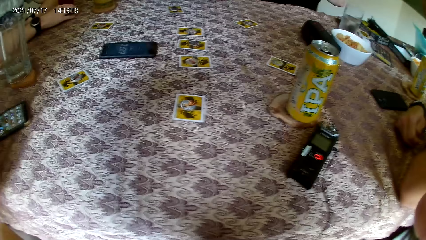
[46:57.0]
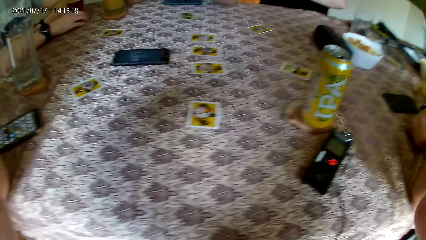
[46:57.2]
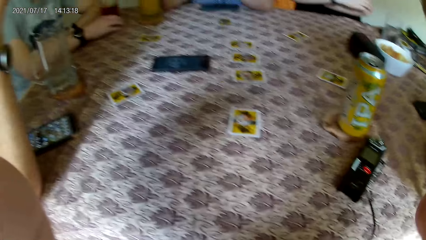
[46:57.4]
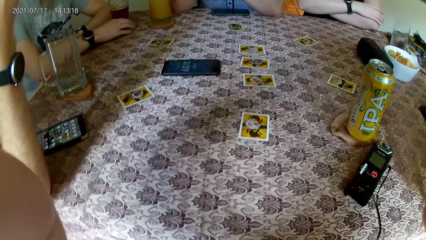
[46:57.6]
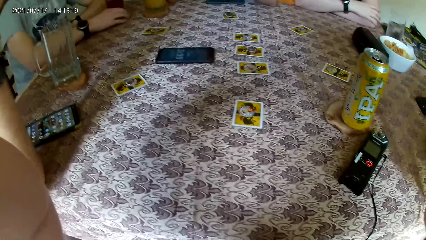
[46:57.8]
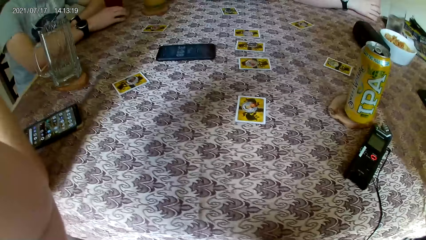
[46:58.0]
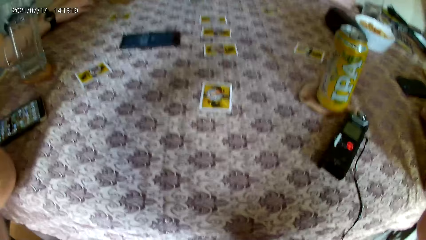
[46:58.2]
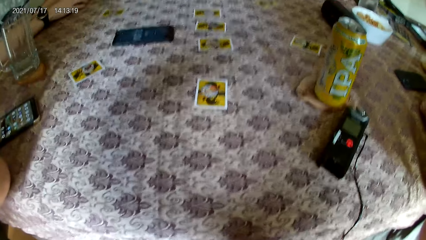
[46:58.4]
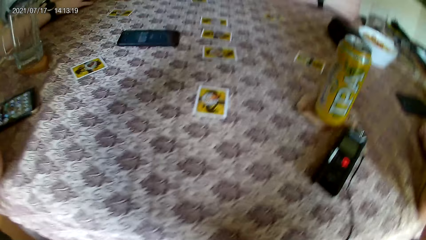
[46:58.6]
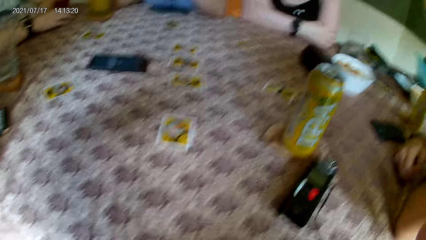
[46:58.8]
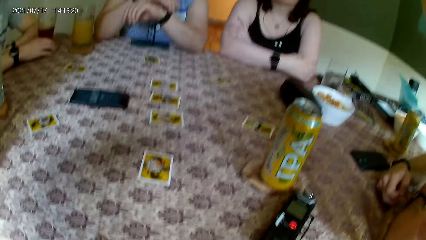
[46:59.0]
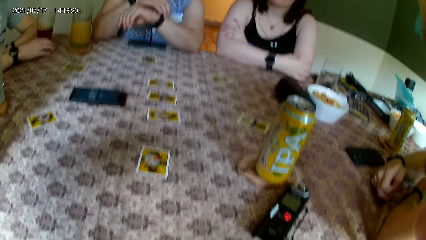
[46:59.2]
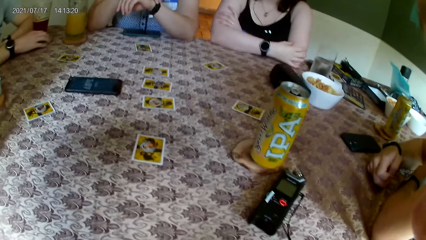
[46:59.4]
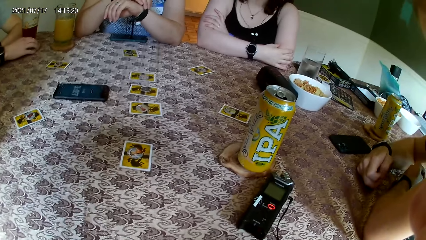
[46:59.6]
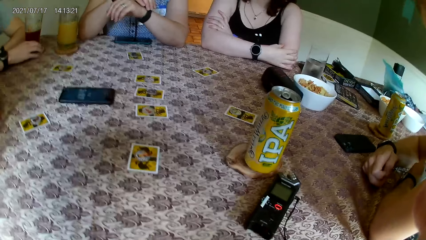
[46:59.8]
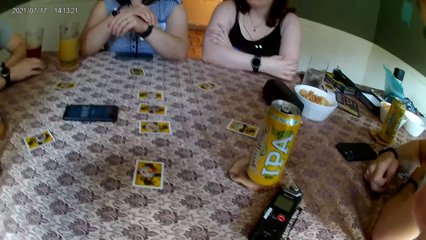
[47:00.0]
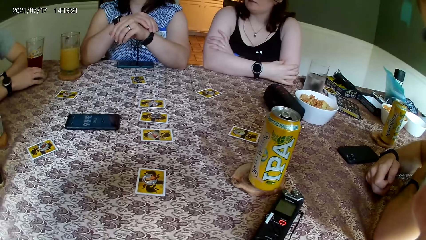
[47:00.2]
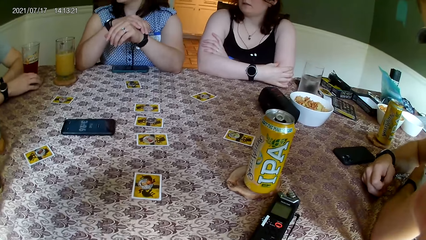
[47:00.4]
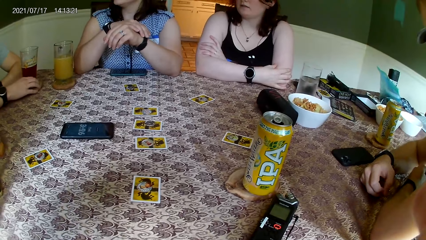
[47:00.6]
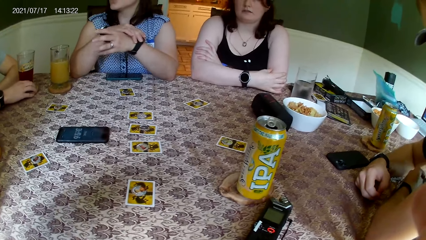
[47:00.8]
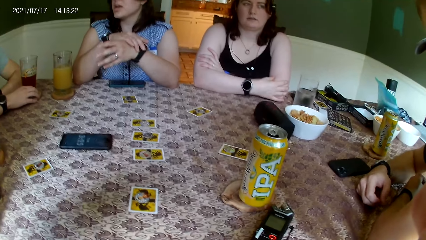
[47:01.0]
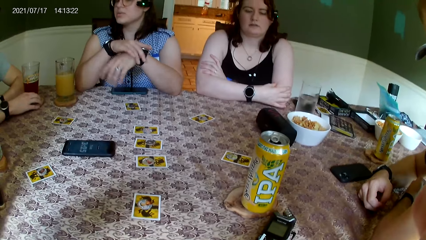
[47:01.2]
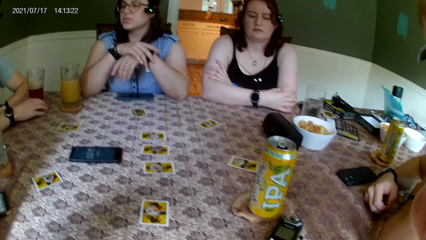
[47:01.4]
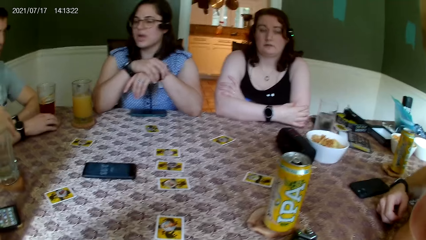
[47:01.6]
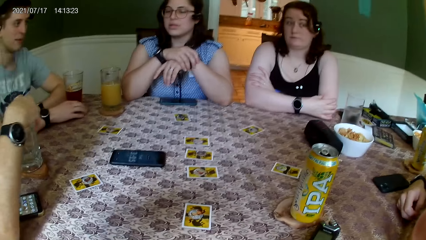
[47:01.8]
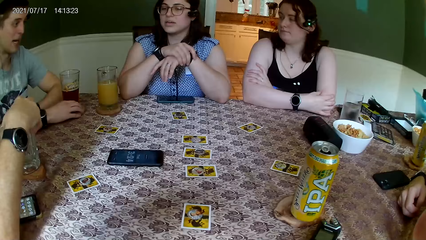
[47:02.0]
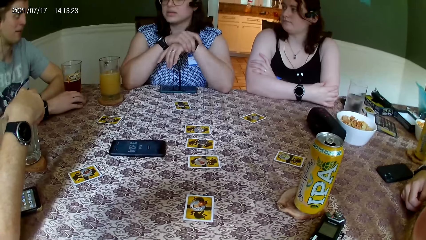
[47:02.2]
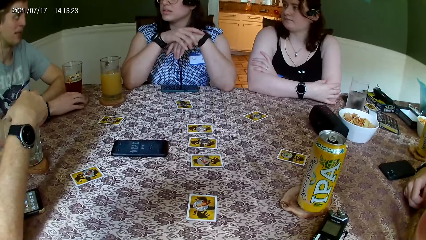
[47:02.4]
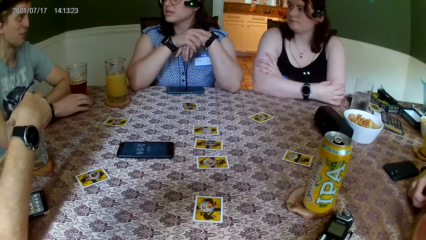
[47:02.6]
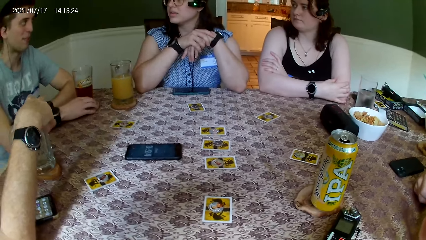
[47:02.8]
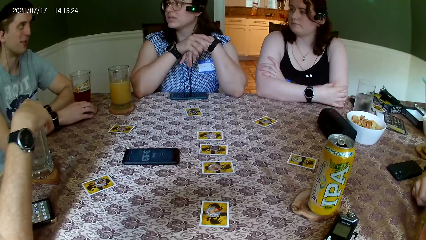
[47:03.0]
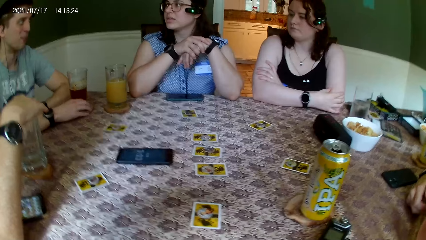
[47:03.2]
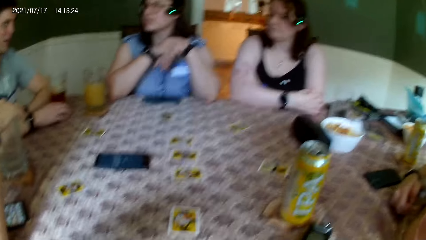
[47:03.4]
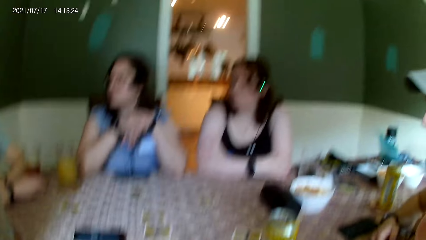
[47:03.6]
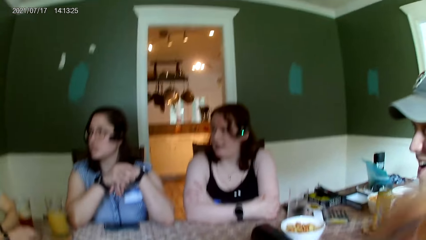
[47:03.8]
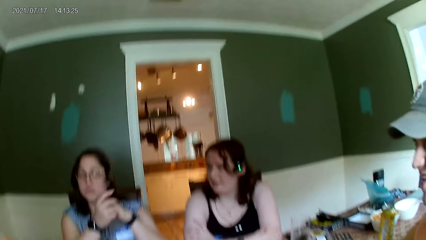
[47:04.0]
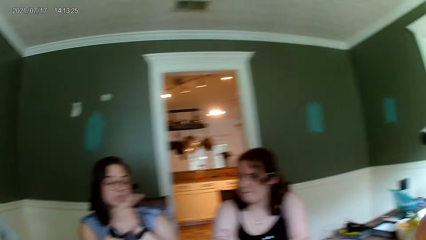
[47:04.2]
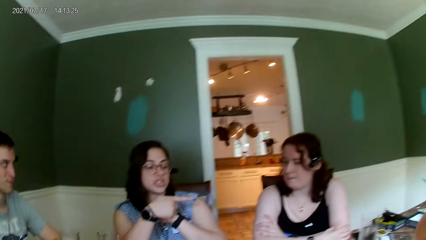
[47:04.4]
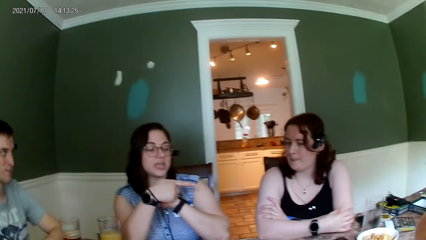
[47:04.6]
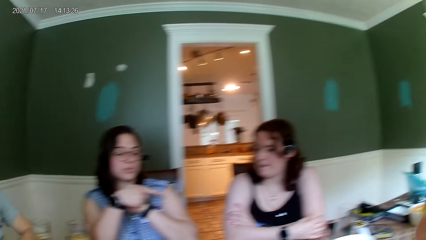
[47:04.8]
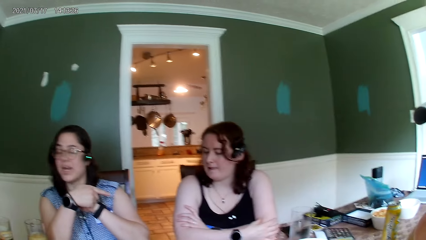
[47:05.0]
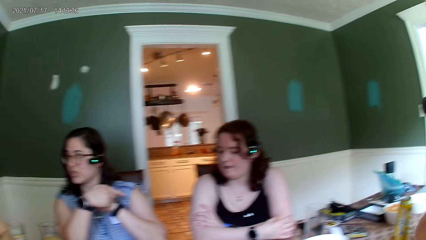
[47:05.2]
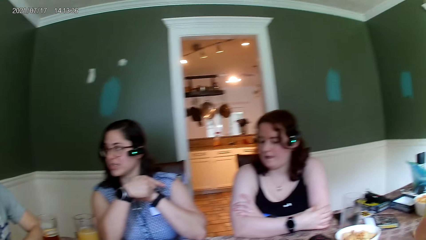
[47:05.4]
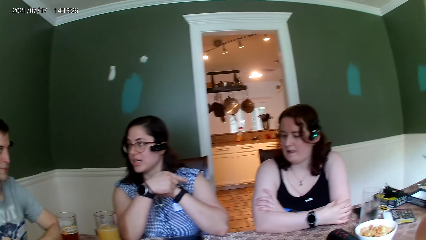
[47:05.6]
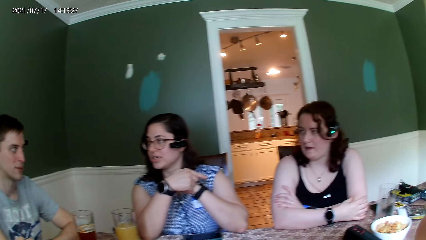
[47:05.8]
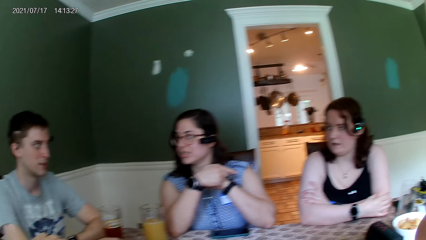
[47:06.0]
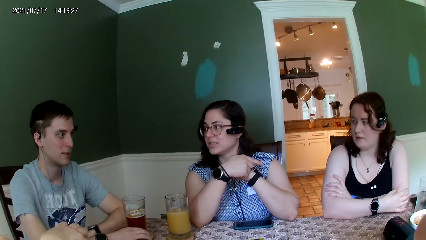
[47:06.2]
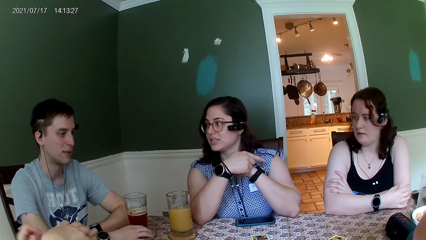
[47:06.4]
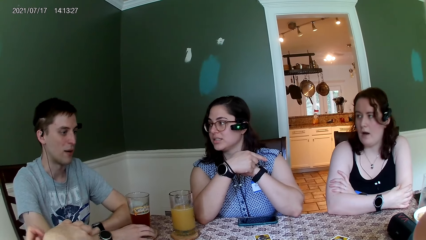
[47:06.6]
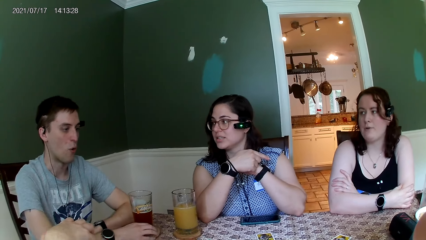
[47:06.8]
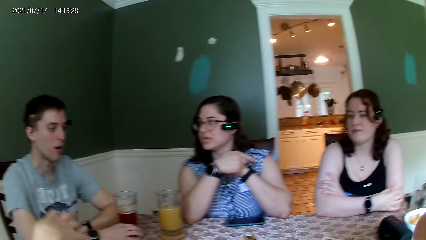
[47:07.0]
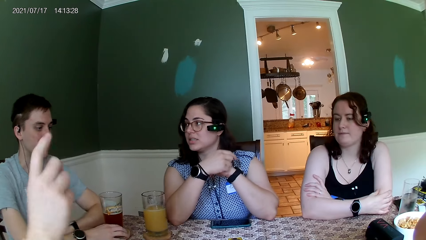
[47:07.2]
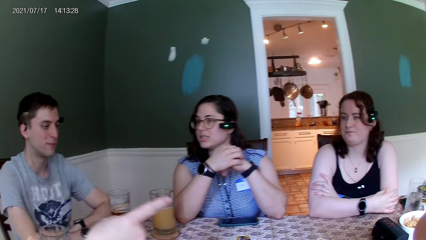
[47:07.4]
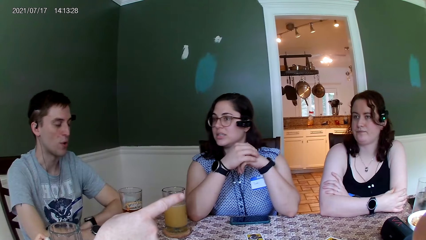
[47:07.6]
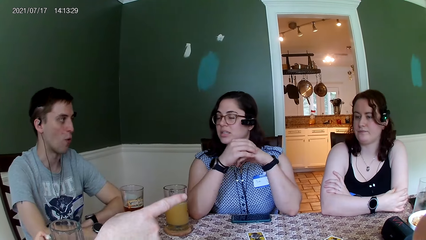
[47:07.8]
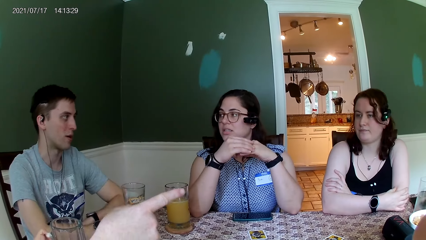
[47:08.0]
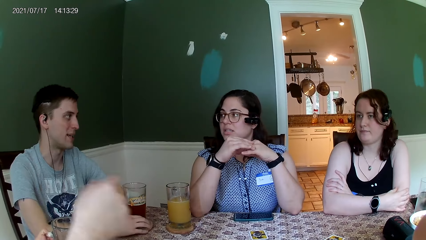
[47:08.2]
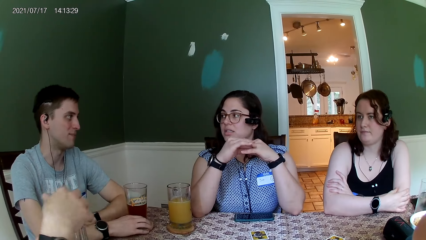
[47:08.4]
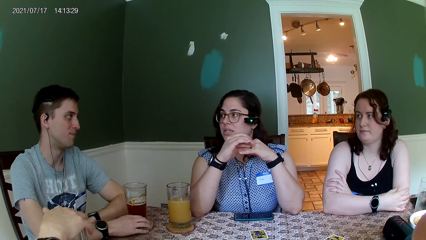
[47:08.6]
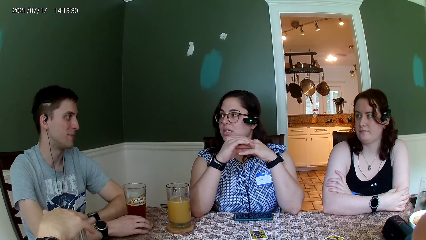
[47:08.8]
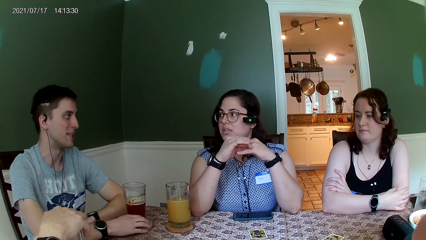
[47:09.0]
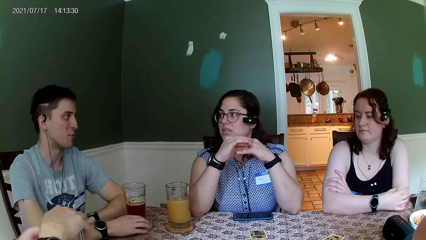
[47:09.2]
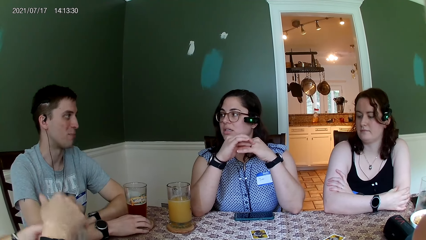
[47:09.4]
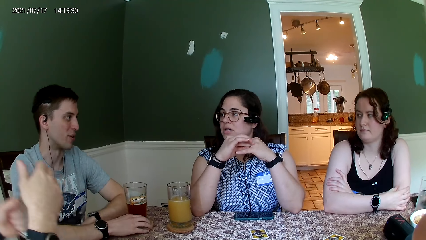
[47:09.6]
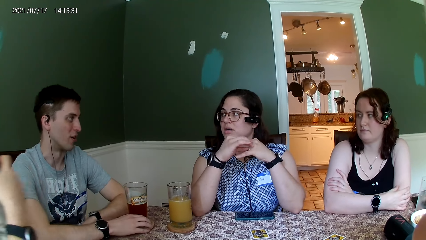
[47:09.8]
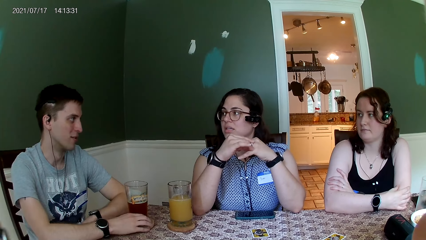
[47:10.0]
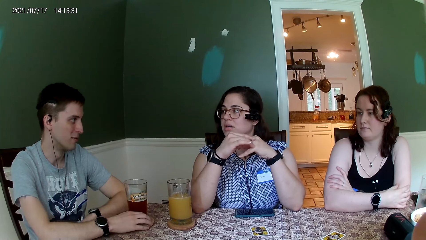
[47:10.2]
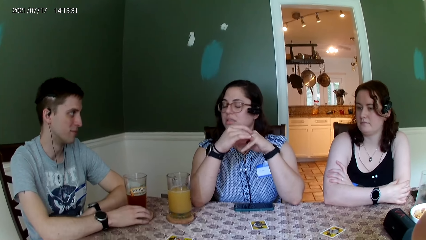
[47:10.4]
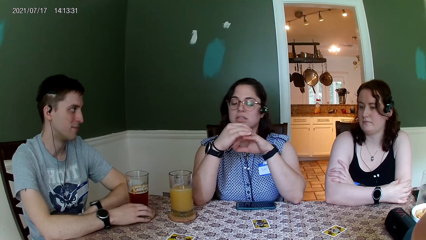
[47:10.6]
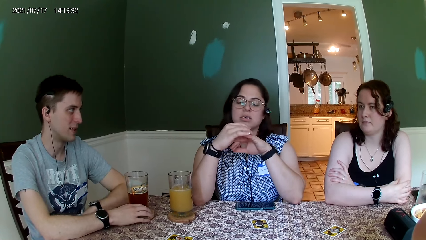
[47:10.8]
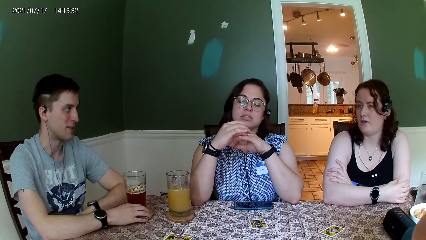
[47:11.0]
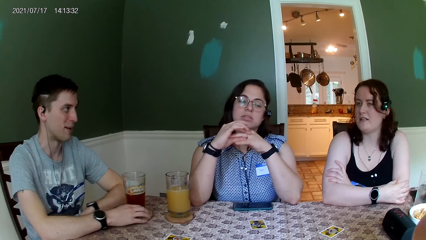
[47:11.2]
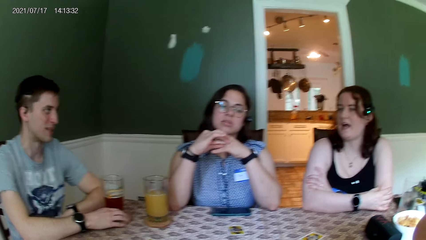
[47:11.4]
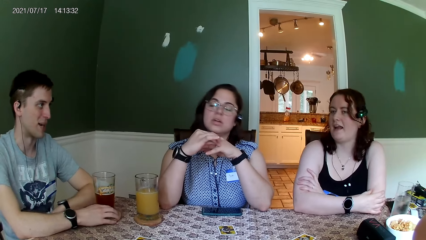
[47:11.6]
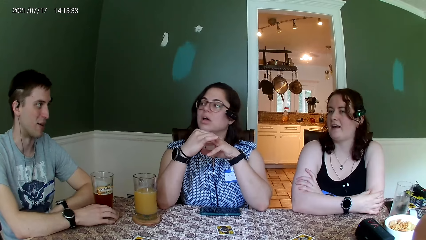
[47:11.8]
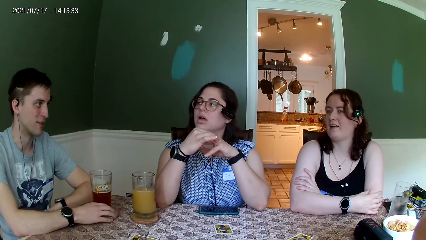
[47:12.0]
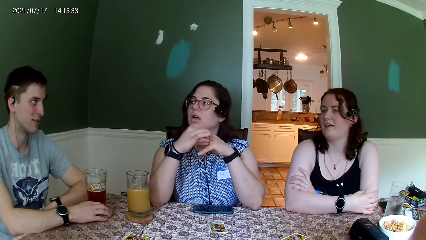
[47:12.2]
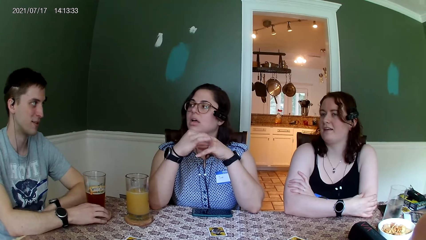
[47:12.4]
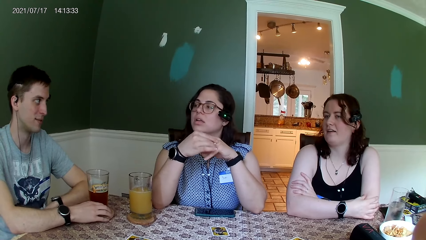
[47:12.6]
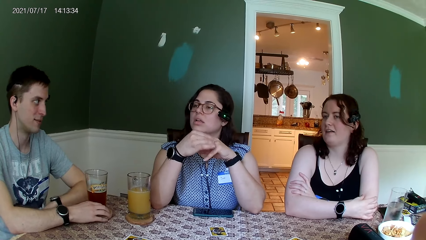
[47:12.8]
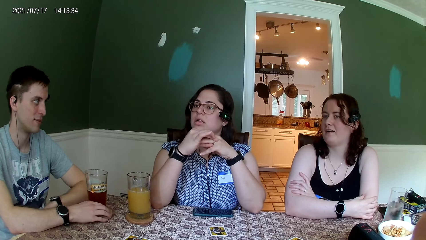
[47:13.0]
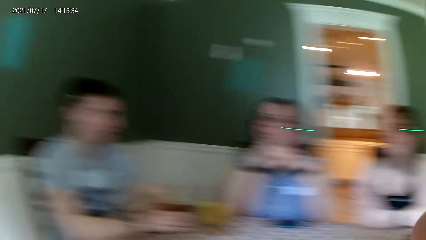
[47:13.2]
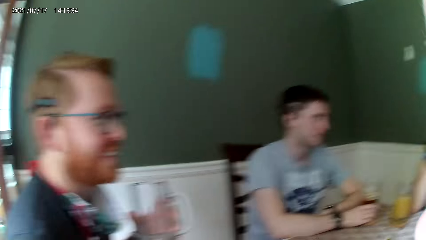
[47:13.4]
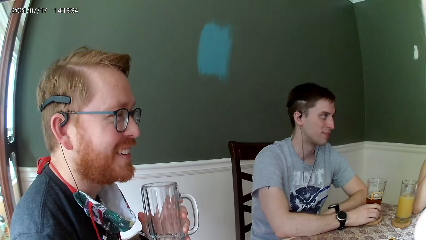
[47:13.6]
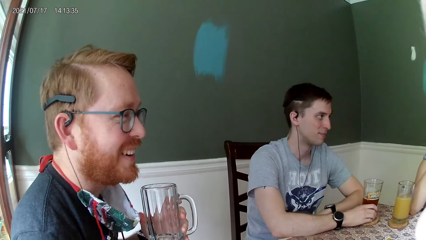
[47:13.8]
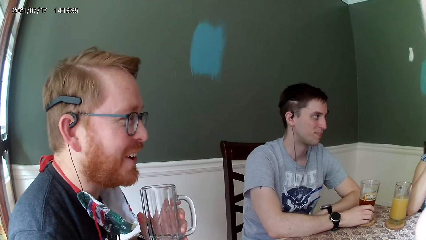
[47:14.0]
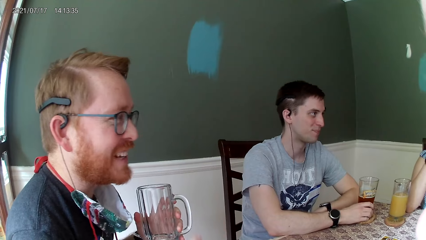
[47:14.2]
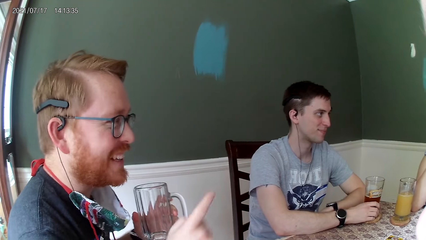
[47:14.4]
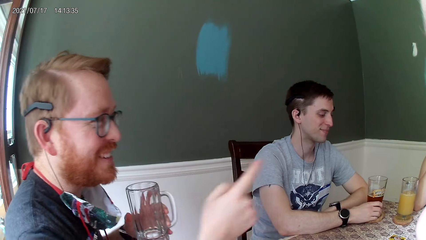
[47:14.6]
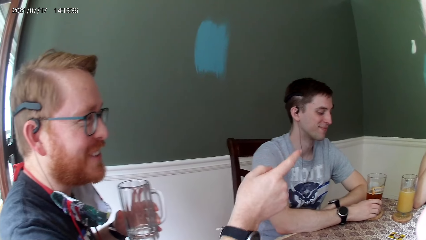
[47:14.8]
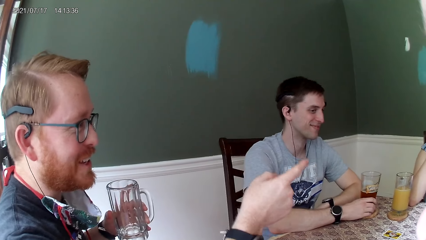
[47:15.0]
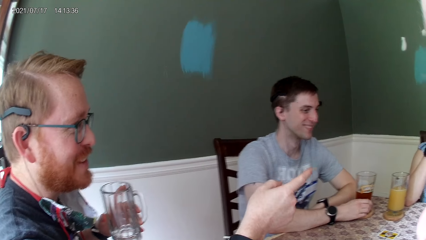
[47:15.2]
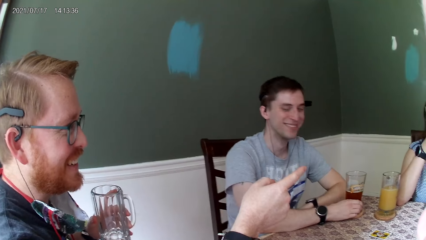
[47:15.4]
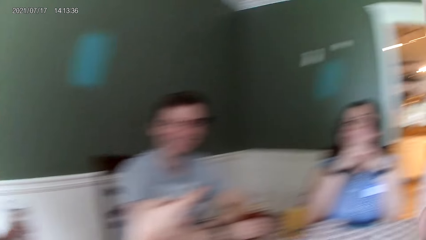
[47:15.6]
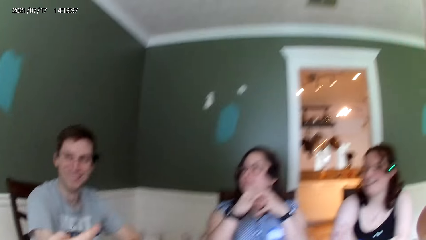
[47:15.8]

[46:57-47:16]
A woman interacts with a man. Another man touches a glass cup on the table with his right hand. He holds the glass cup with his left hand.
